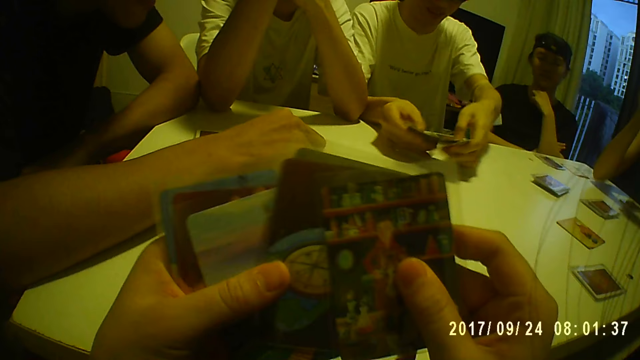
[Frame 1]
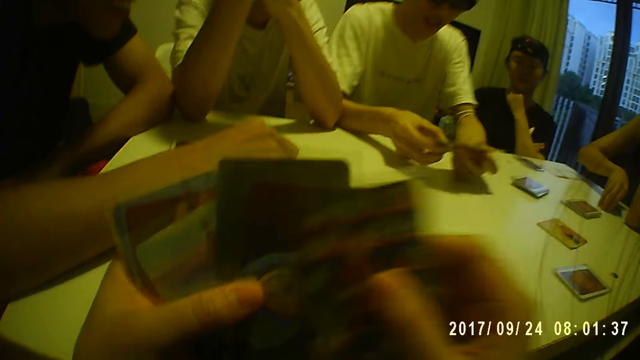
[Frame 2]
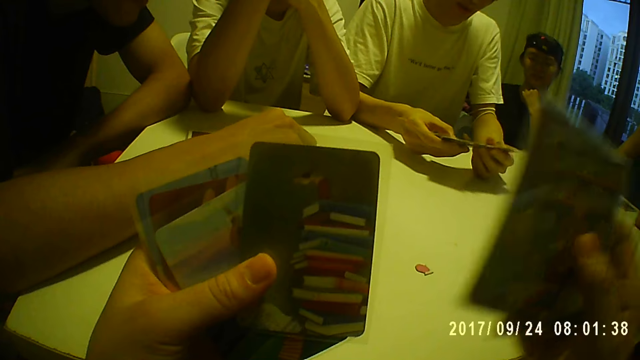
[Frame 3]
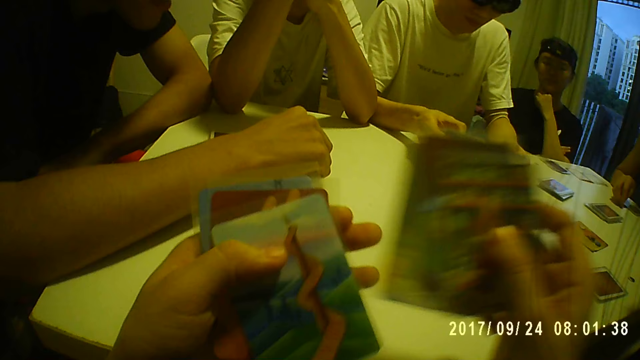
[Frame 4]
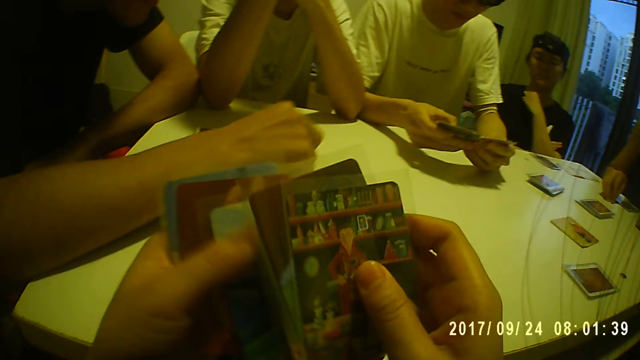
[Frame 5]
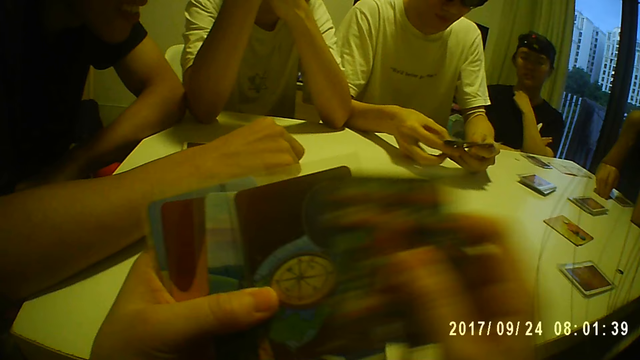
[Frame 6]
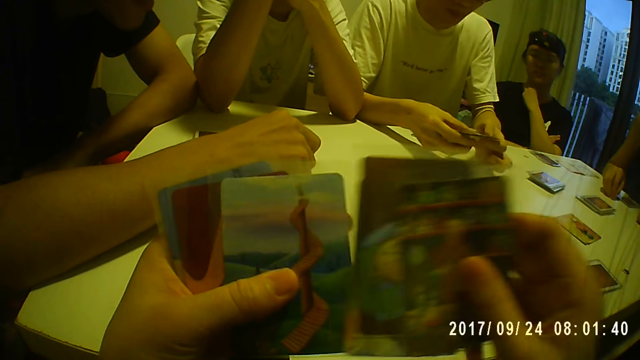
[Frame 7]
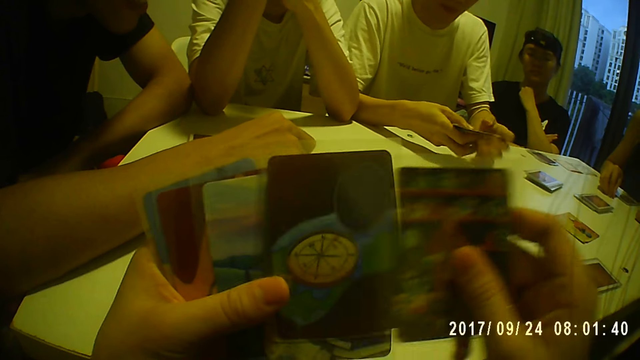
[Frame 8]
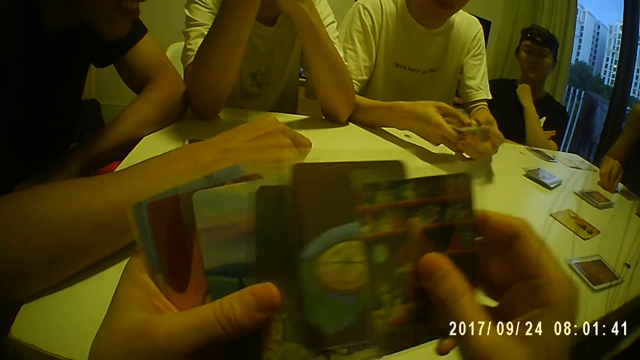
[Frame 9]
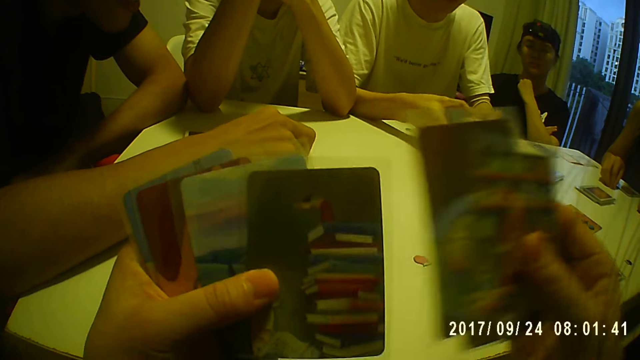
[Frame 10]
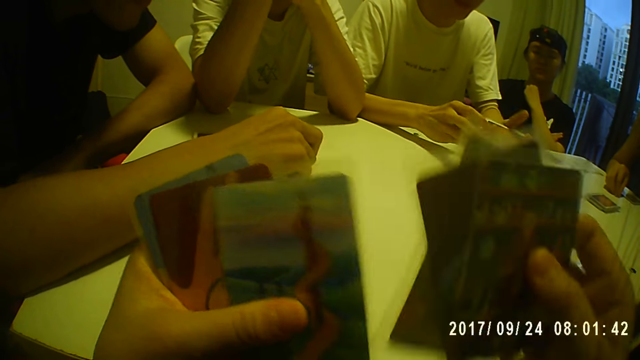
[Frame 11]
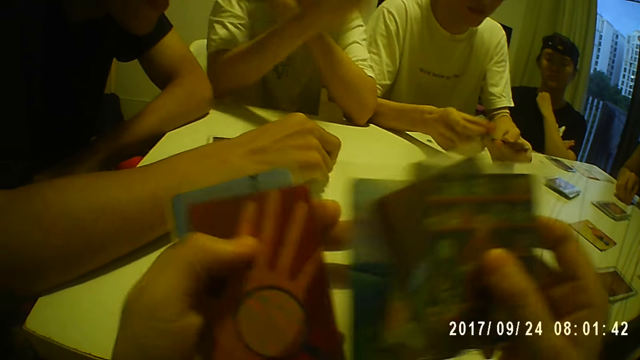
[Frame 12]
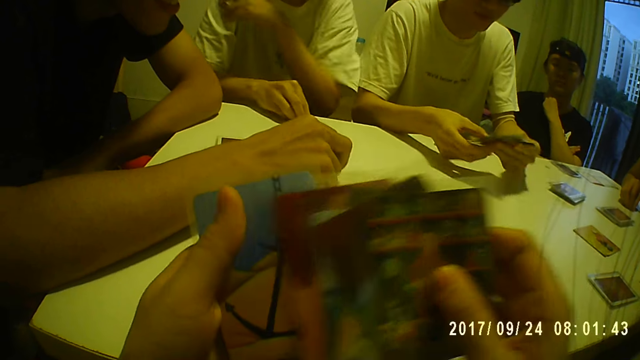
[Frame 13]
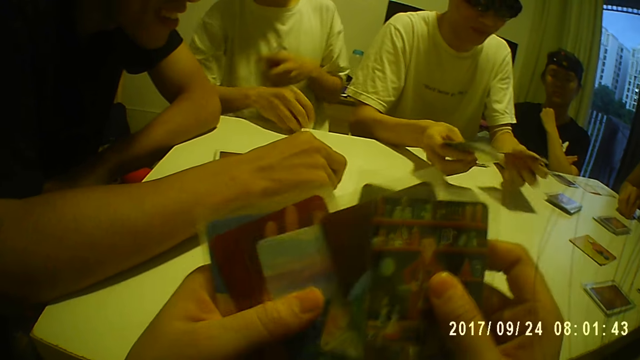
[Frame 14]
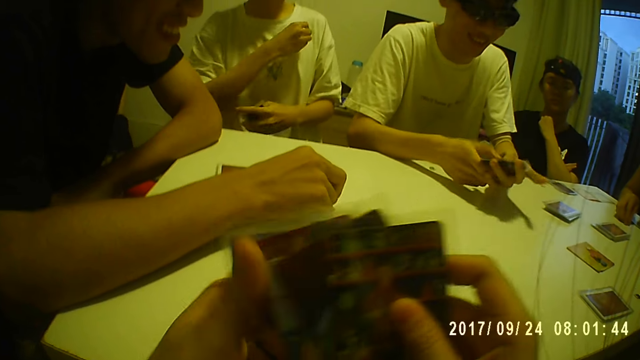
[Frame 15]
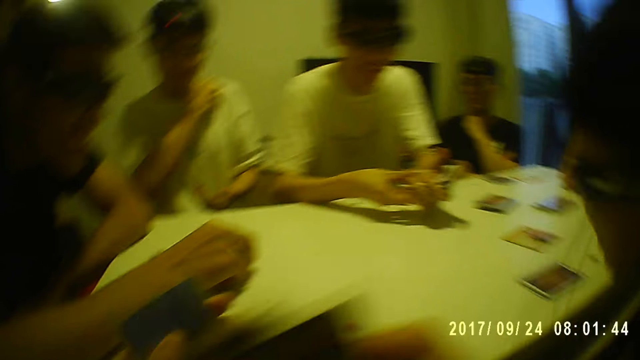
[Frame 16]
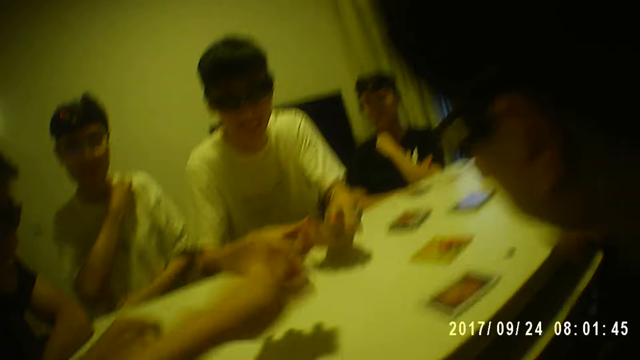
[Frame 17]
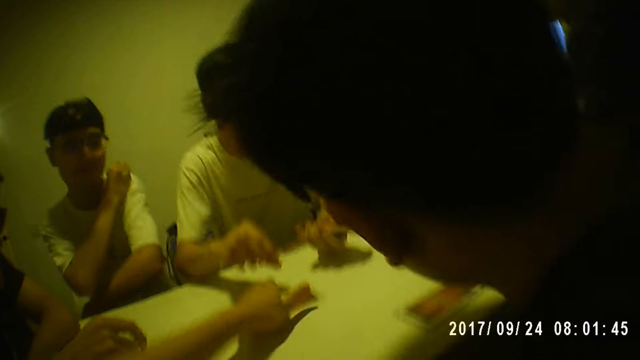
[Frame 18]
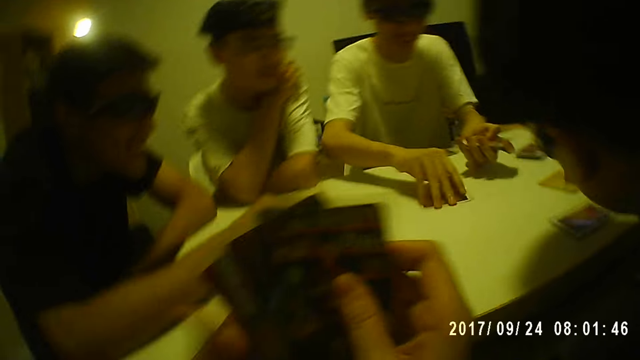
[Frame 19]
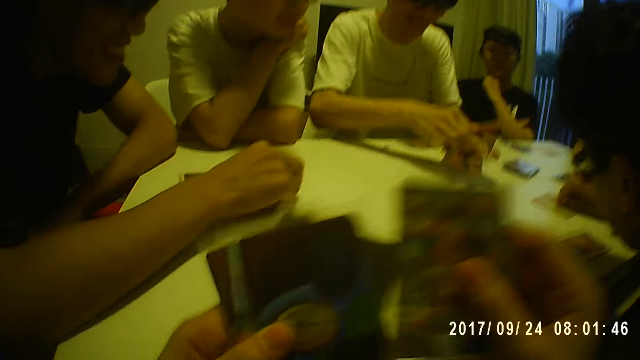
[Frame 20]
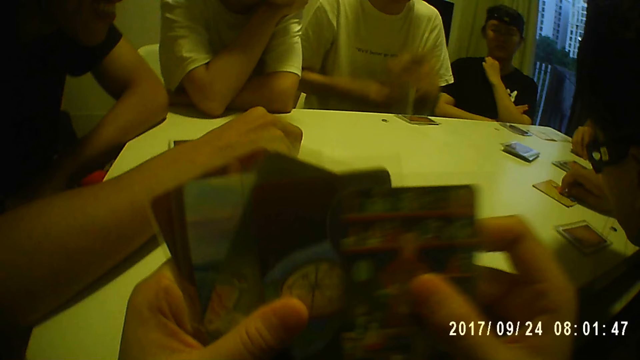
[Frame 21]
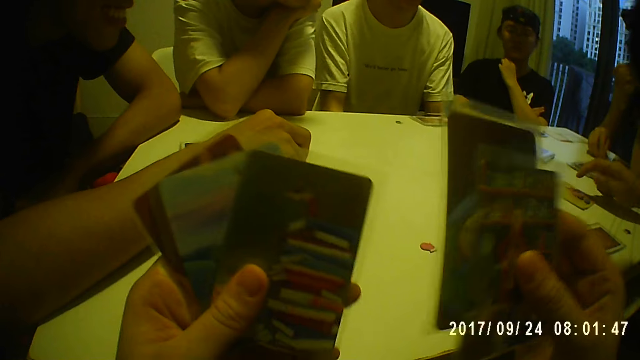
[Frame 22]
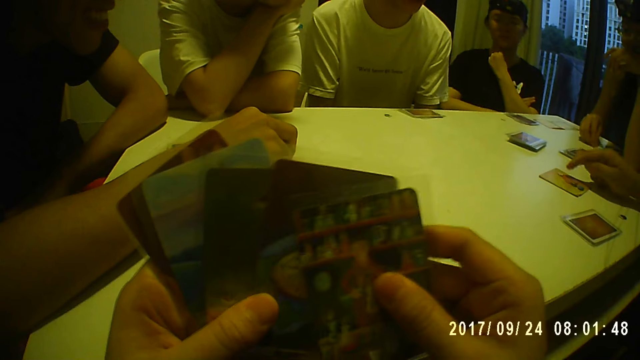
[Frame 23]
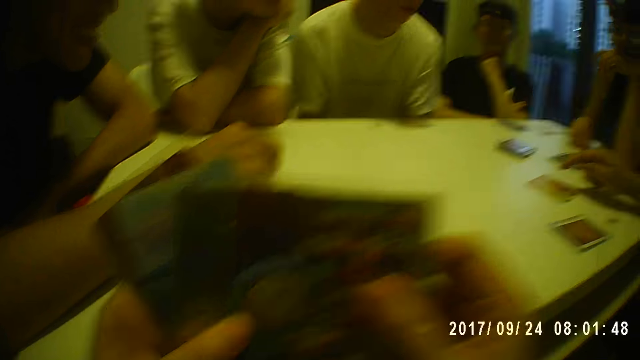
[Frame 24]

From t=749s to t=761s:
A woman touches her neck with her left hand. A man sorts some cards with both hands. Another woman touches a token on the table with her right hand. Another man holds the cards with his right hand and picks the token from the table with his right hand. The camera wearer holds the cards with her right hand and holds a card with her left hand. The second man adjusts his shirt with his right hand. The first man holds the cards with his left hand. The camera wearer places the card on the table with her left hand. She looks around. The first man picks some cards from the table with his left hand. The camera wearer passes the card from her right hand to her left hand. The second man rests his chin on his right hand. A third man moves a token on a card on the table with his right hand. The camera wearer sorts the cards with both hands. The first man passes the cards from his right hand to his left hand. The camera wearer checks the cards. The other woman rests her chin on her left hand.

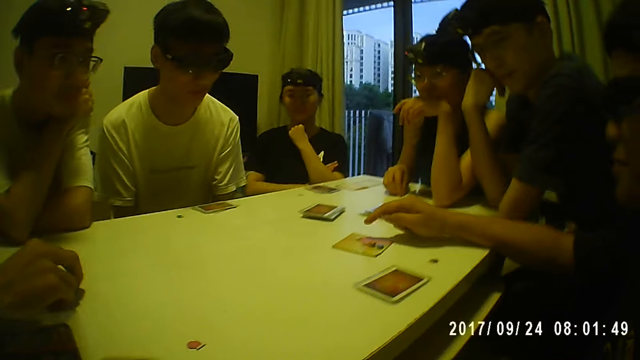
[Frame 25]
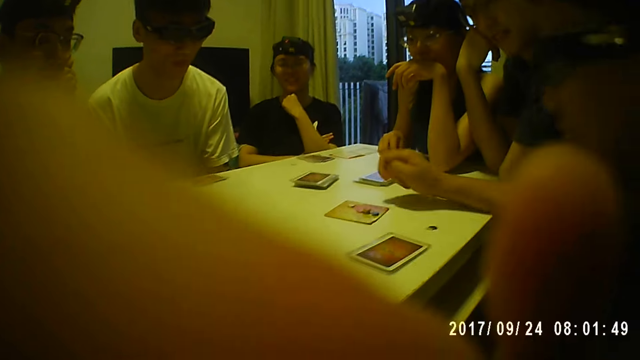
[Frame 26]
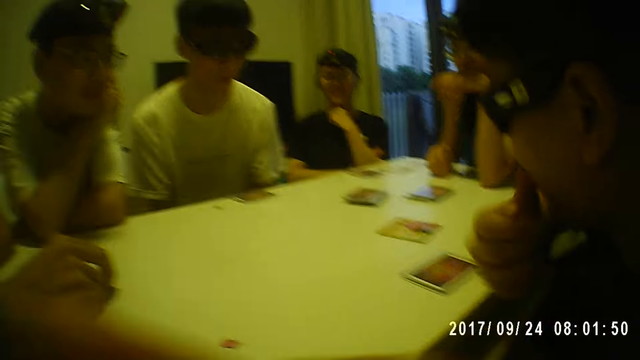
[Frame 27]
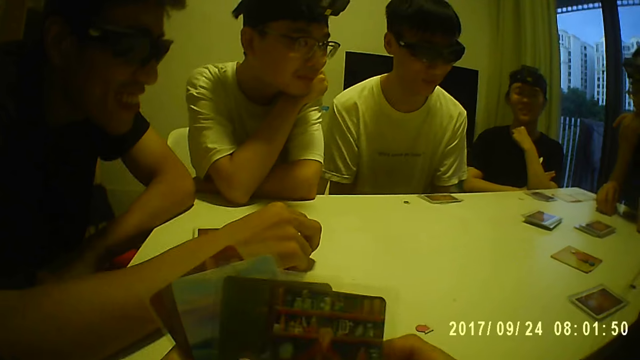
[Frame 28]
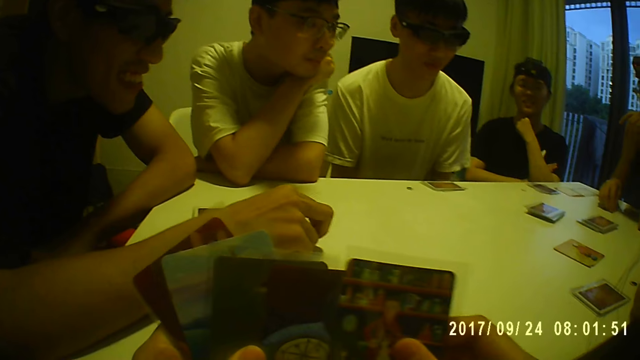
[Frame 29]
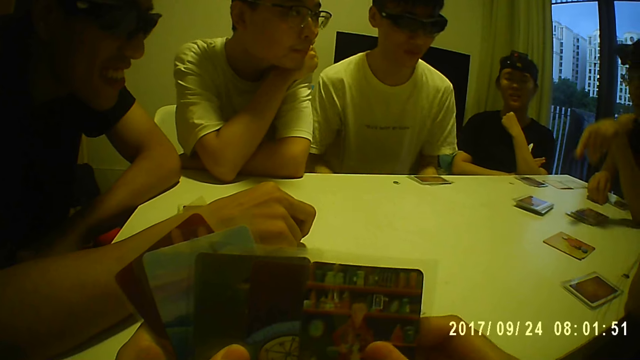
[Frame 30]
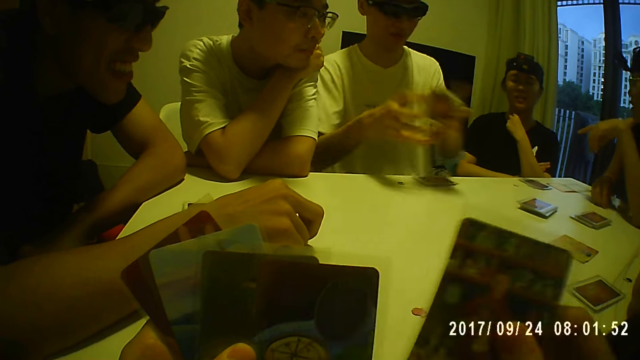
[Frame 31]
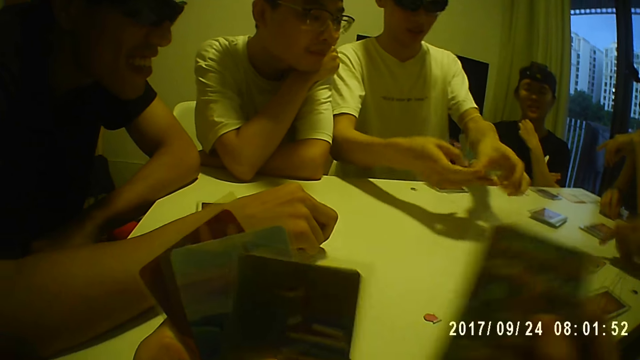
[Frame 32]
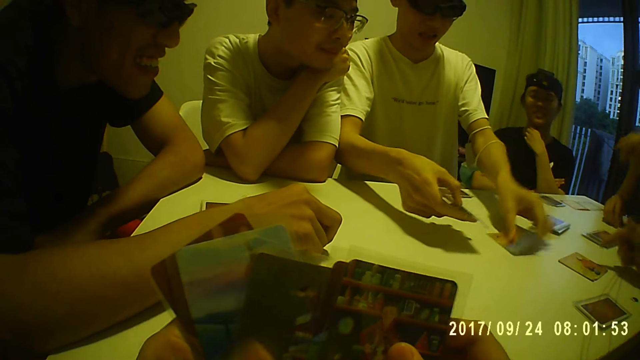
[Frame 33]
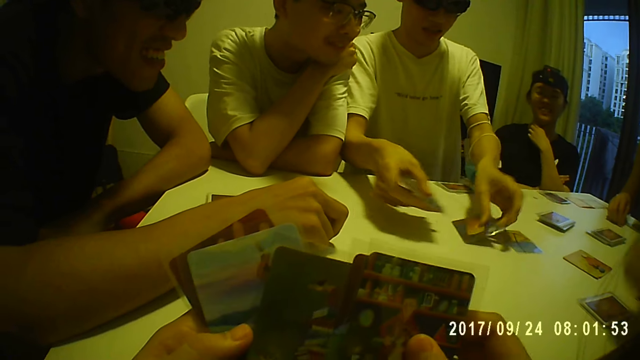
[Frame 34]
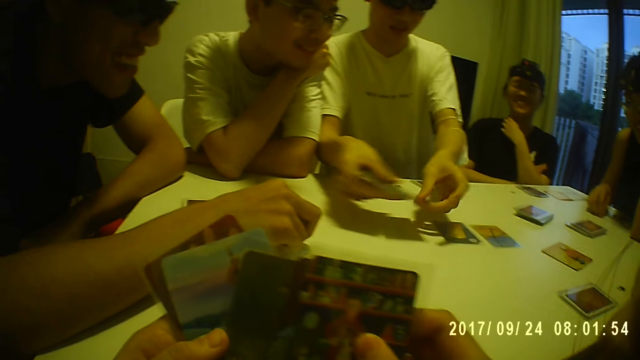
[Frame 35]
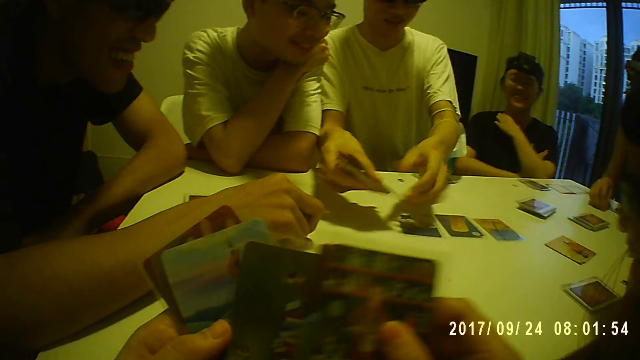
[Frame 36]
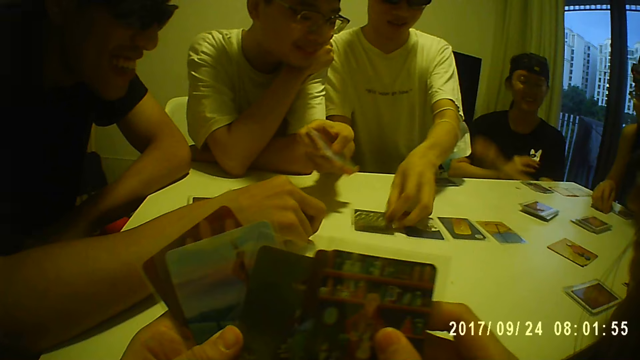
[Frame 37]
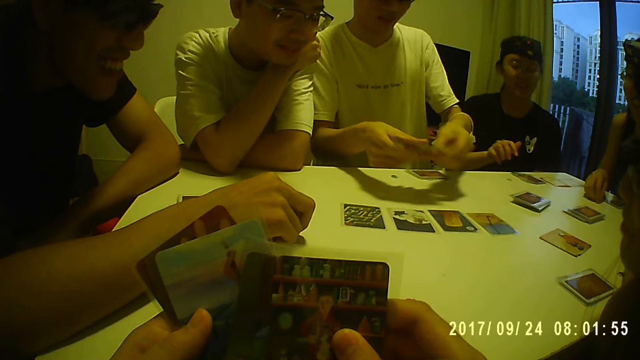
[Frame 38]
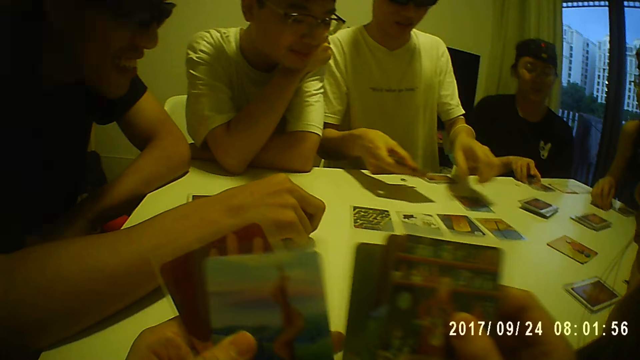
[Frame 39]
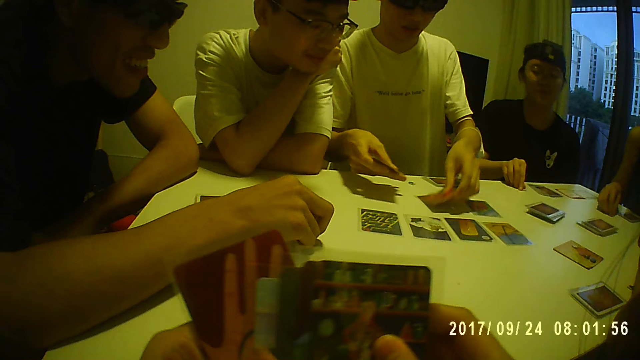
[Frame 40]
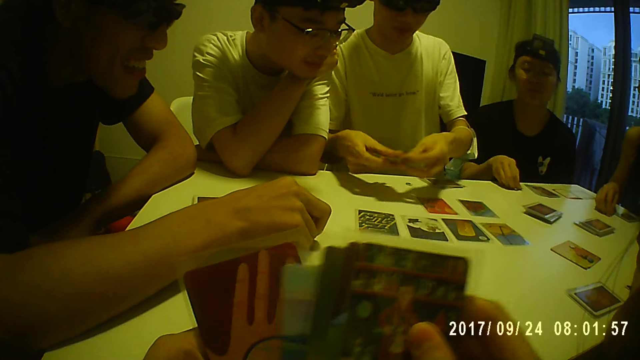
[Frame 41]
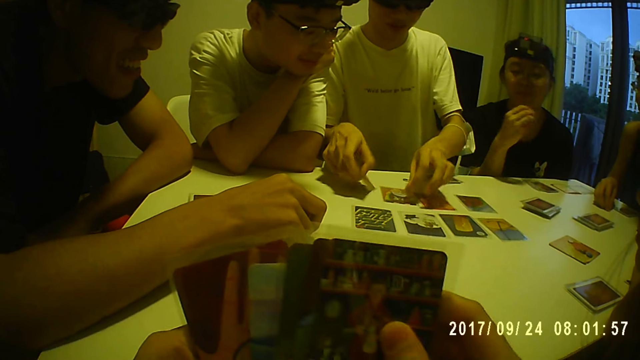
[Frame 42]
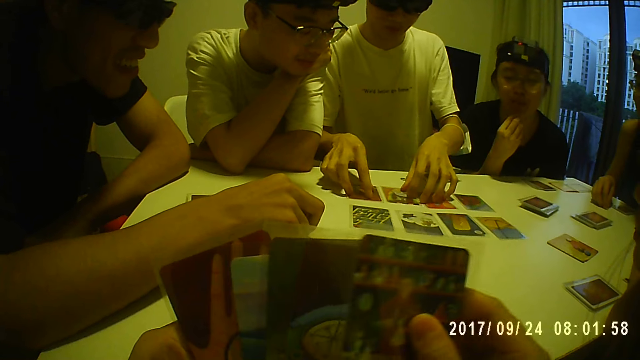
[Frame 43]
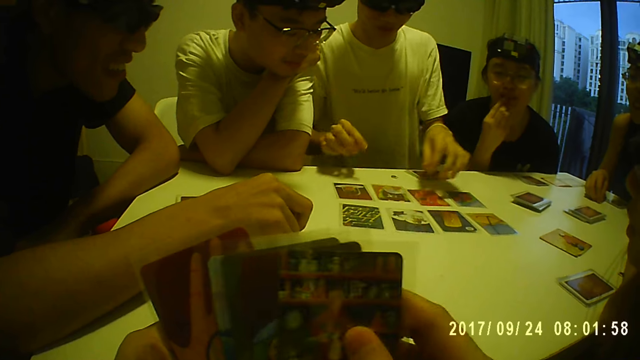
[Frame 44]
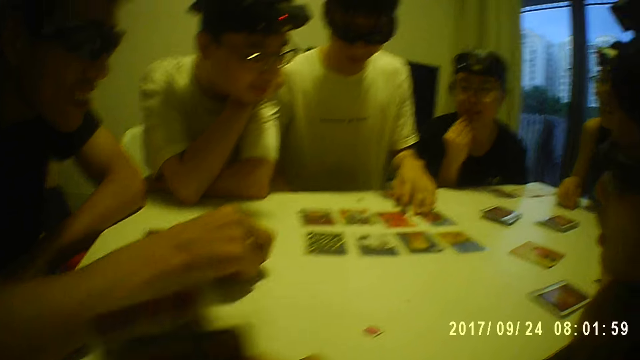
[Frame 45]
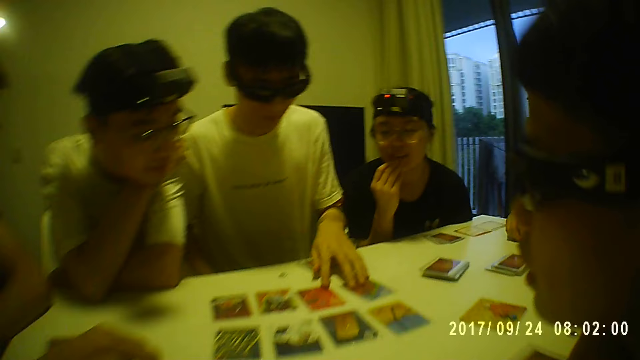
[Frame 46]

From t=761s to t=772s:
The camera wearer touches her face with her right hand. She looks around. She sorts the cards with both hands. She checks the cards. A man picks a card from the cards in his right hand with his left hand and places the card on the table with his left hand. The man picks a card from the cards in his right hand with his left hand again and places the card on the table with his left hand again. The man picks a card from the cards in his right hand with his left hand again and places the card on the table with his left hand again. The man picks a card from the cards in his right hand with his left hand again and places the card on the table with his left hand again. The man picks a card from the cards in his right hand with his left hand again and places the card on the table with his left hand again. A woman touches the cards on the table with her right hand. The man picks a card from the cards in his right hand with his left hand again. The woman picks the token from the table with her right hand. The man places the card on the table with his left hand again, picks a card from the cards in his right hand with his left hand again, and places the card on the table with his left hand again. The man places a card on the table with his right hand and moves some cards on the table with his left hand. The woman touches her face with her right hand.
